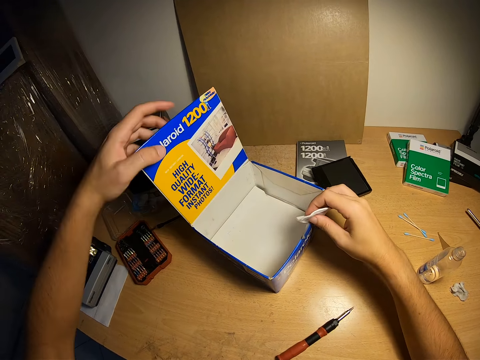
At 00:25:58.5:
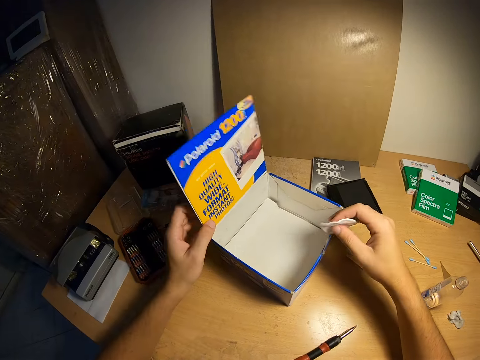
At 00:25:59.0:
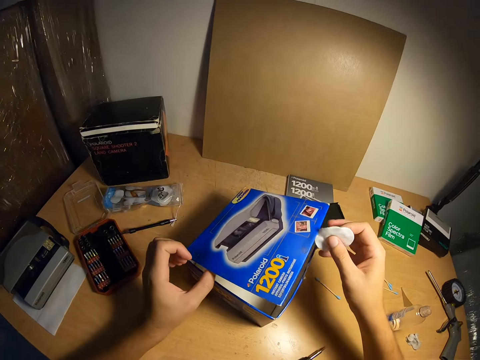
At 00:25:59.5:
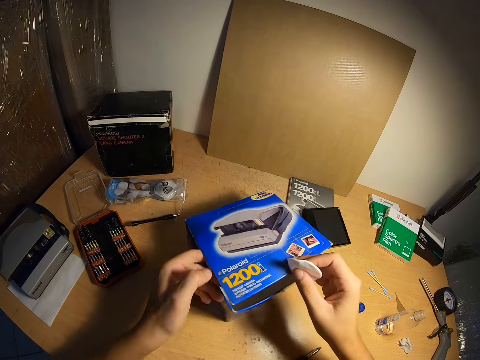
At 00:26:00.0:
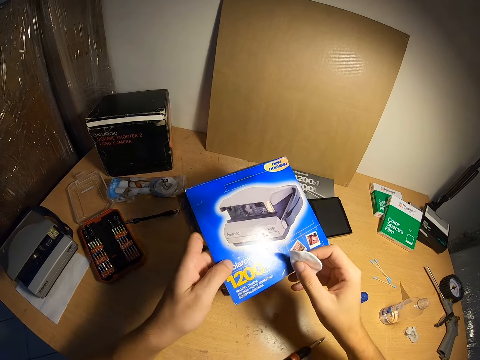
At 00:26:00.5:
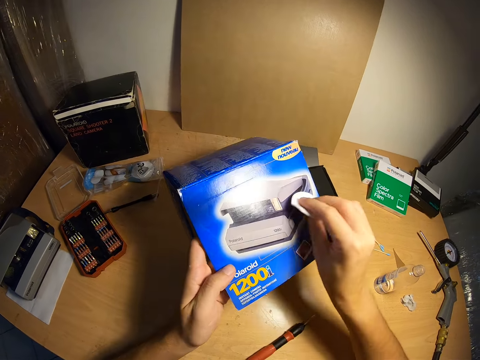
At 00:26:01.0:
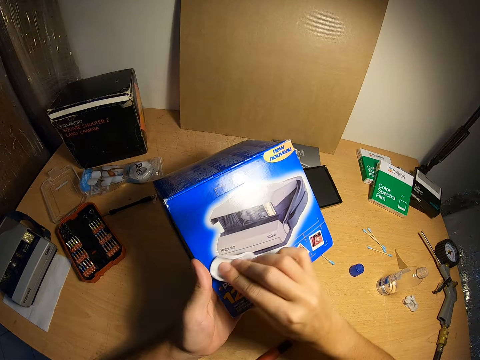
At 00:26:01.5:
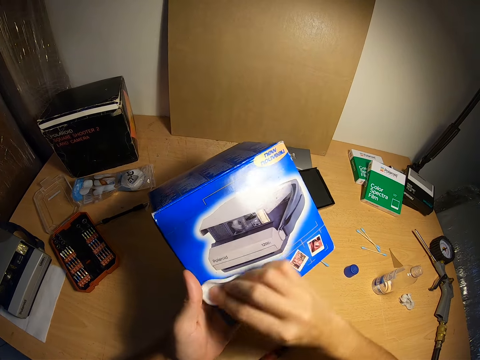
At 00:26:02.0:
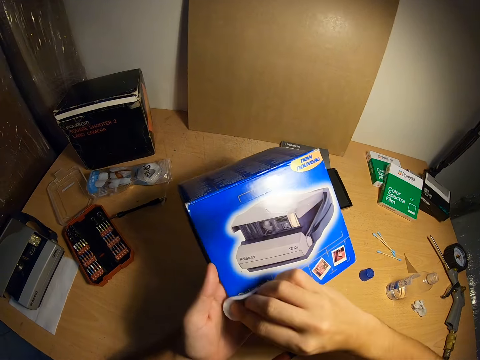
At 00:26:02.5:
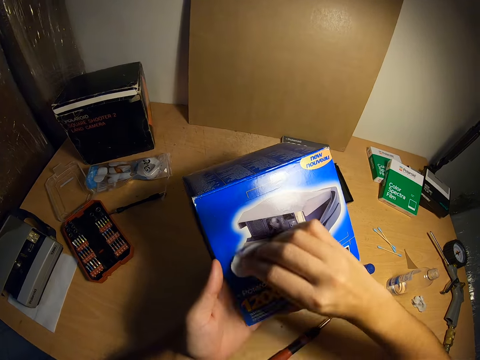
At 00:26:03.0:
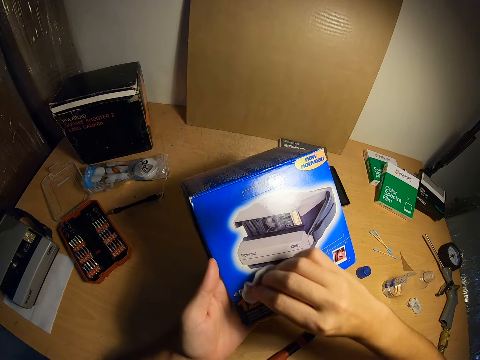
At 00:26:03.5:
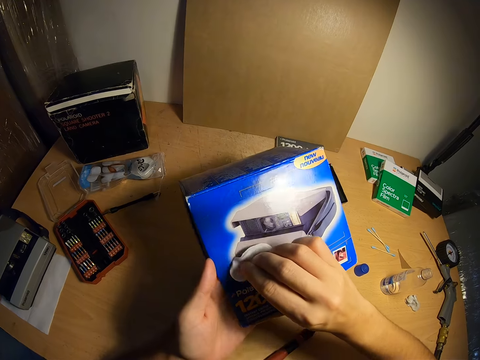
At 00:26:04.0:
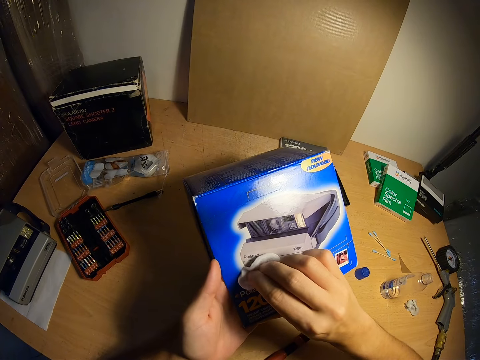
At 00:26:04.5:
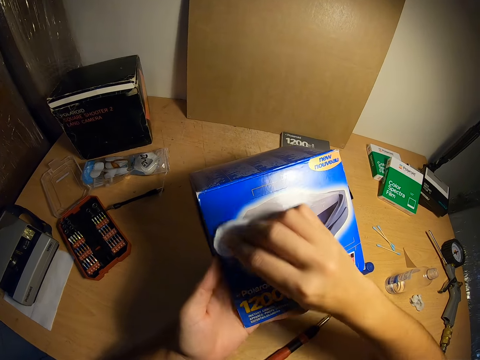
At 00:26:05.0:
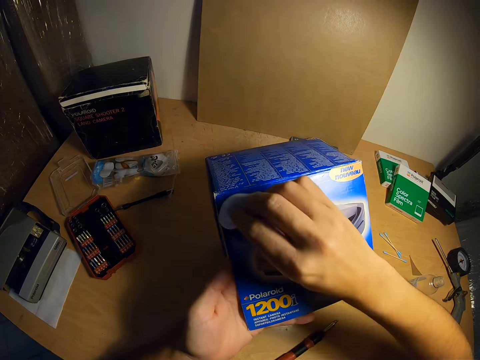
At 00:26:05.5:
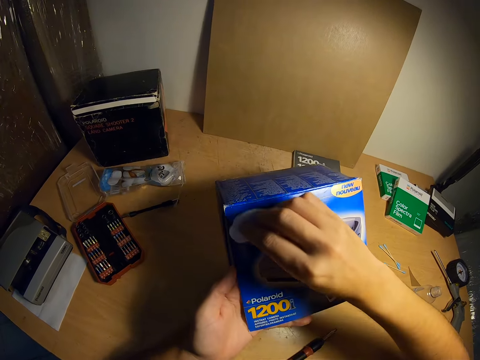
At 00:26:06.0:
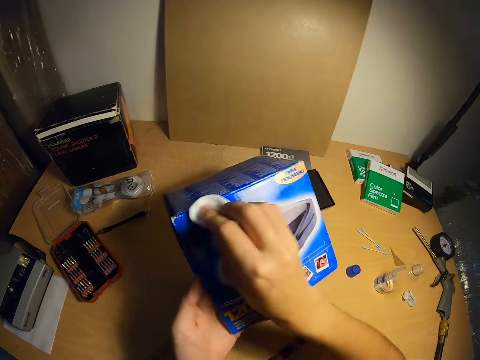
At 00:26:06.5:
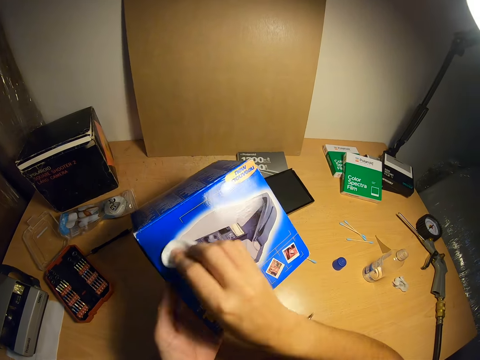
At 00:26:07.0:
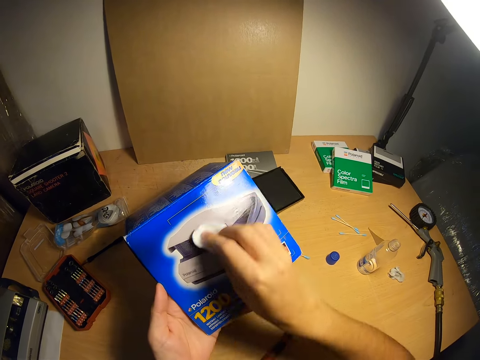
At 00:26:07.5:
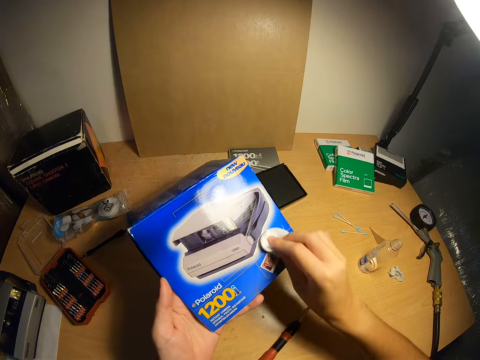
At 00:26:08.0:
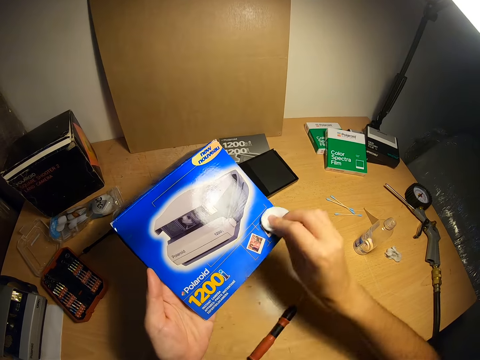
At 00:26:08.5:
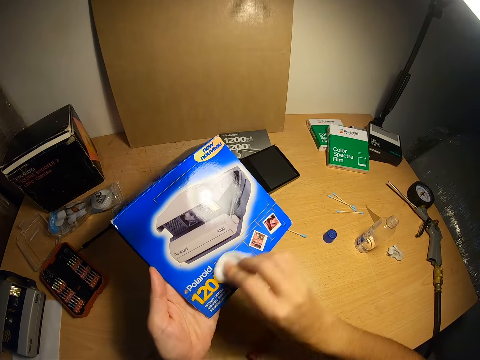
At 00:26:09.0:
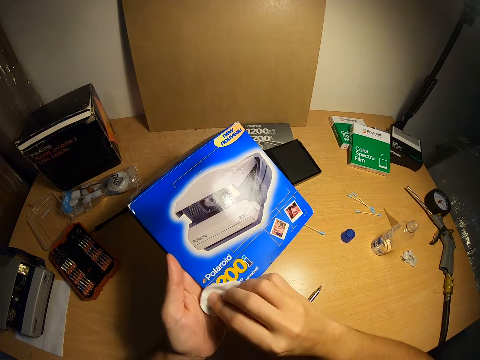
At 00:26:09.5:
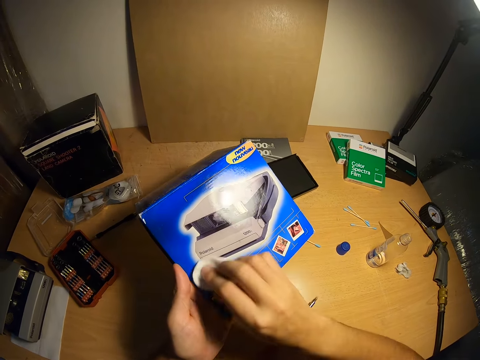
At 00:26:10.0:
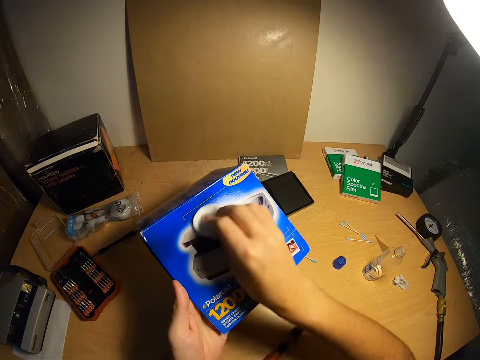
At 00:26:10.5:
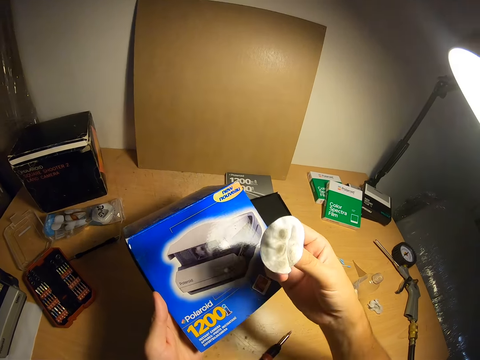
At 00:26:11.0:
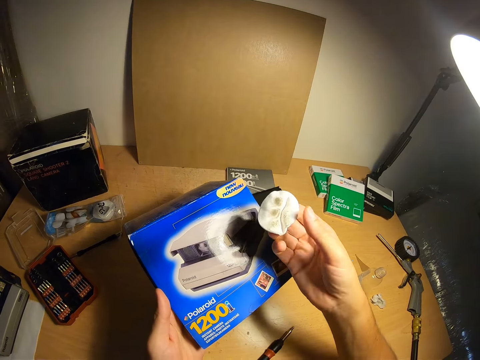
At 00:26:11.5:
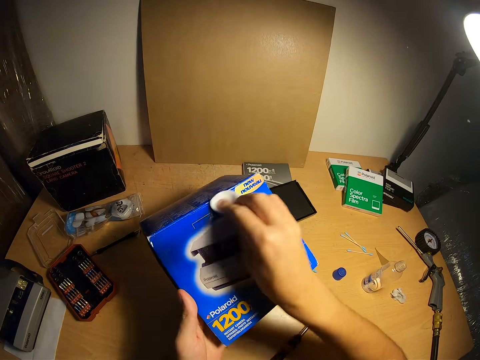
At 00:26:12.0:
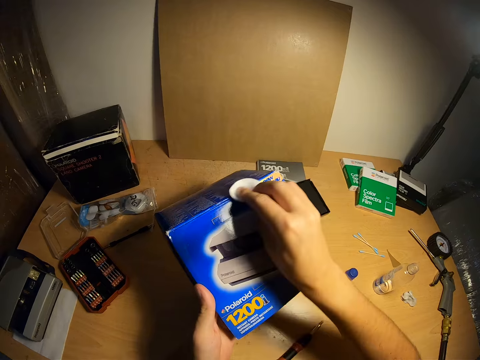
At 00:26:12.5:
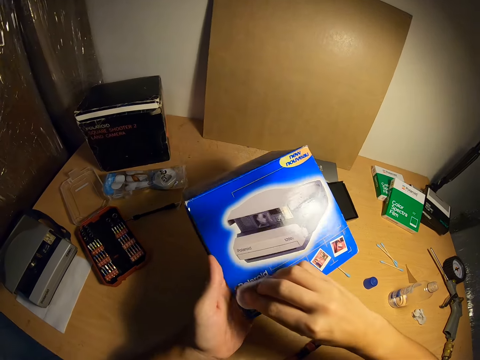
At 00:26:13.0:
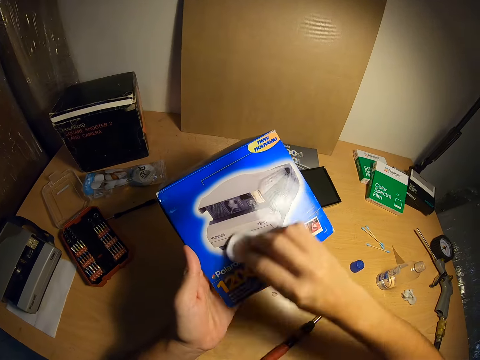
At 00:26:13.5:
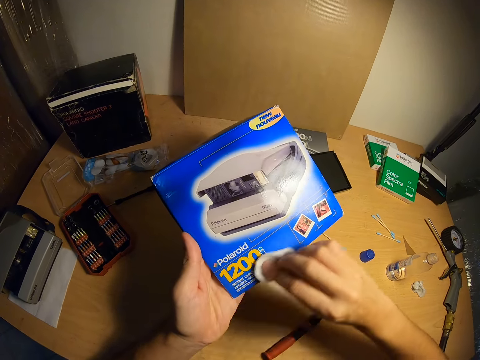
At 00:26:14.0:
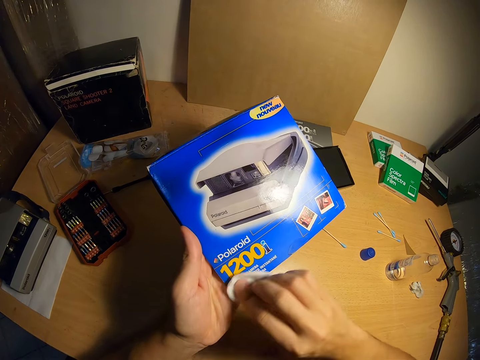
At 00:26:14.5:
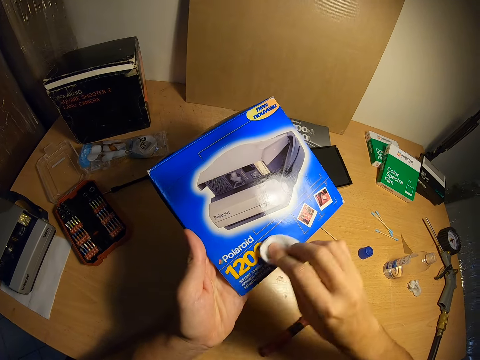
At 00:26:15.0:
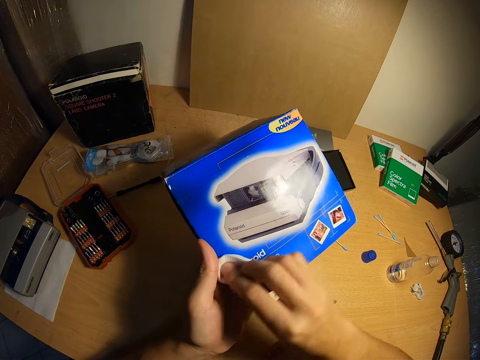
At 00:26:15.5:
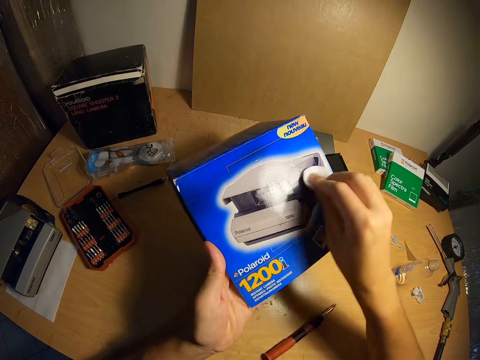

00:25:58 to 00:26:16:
The camera wearer opens the box. They hold the box with two hands. They pick up the carton from the table. They clean the carton with the wipes. They hold the piece of cloth. They wipe the box.

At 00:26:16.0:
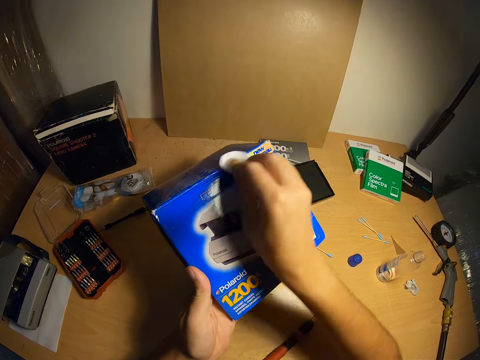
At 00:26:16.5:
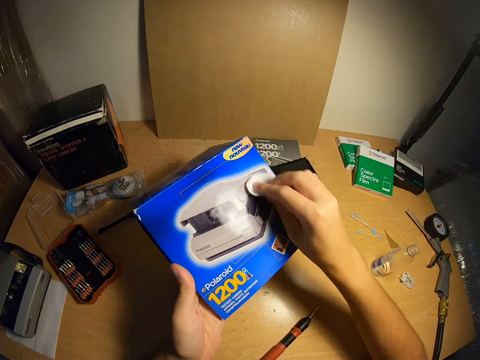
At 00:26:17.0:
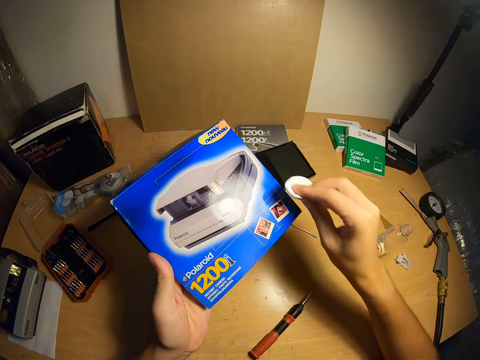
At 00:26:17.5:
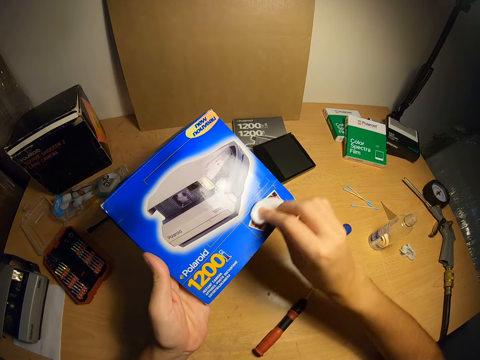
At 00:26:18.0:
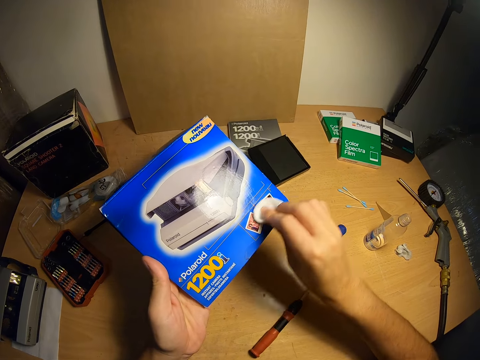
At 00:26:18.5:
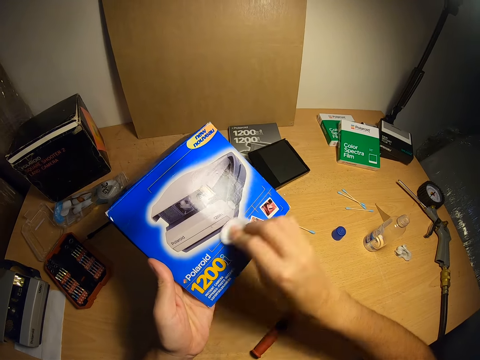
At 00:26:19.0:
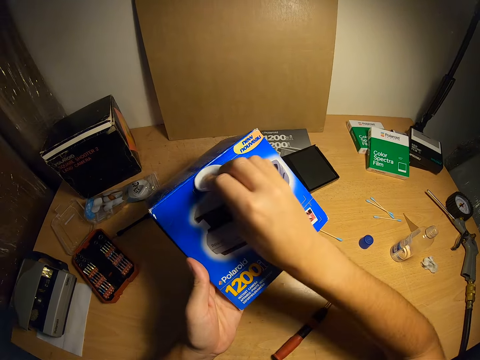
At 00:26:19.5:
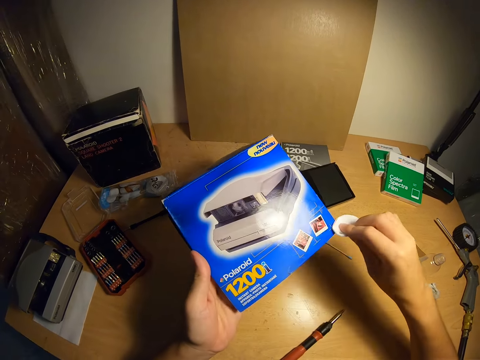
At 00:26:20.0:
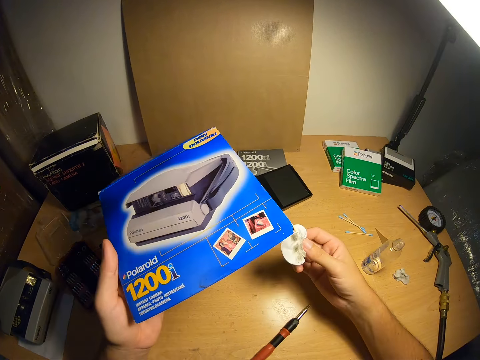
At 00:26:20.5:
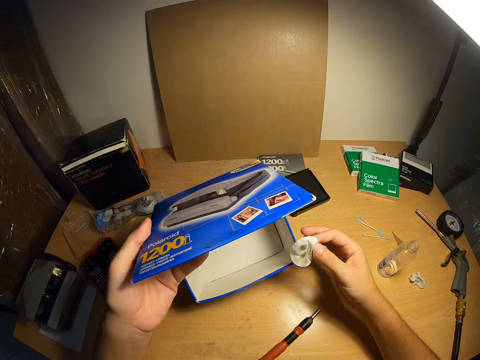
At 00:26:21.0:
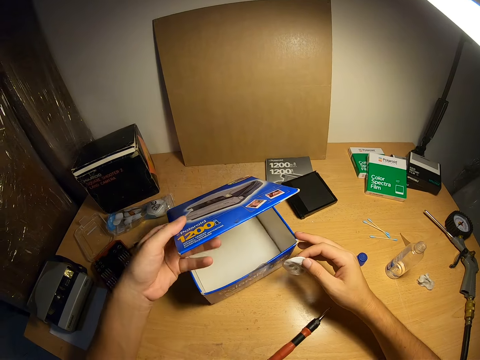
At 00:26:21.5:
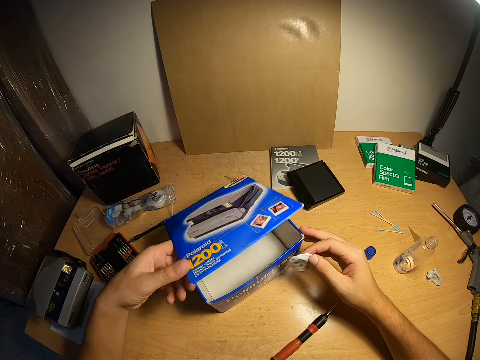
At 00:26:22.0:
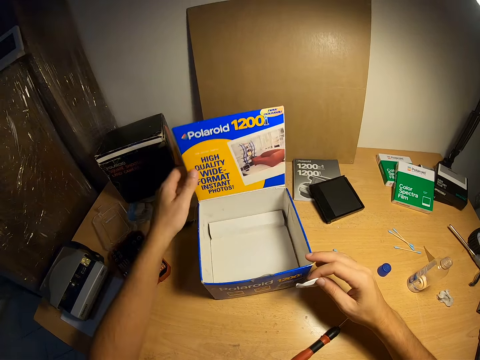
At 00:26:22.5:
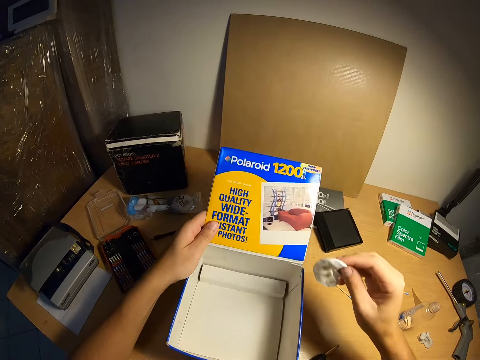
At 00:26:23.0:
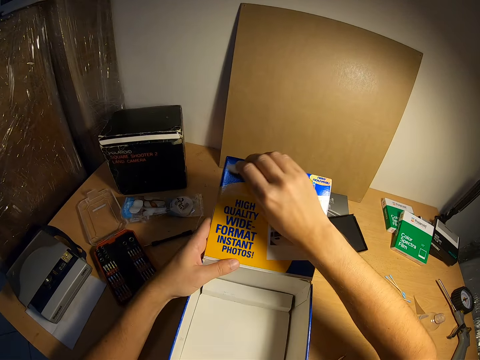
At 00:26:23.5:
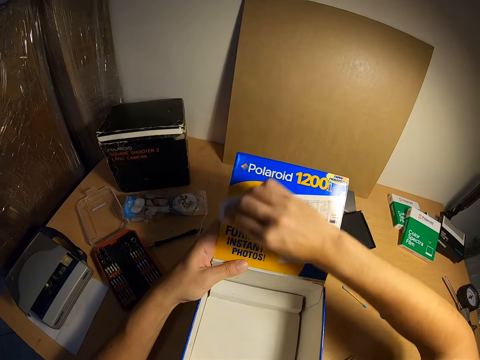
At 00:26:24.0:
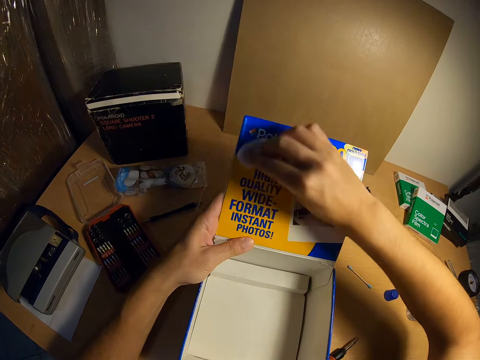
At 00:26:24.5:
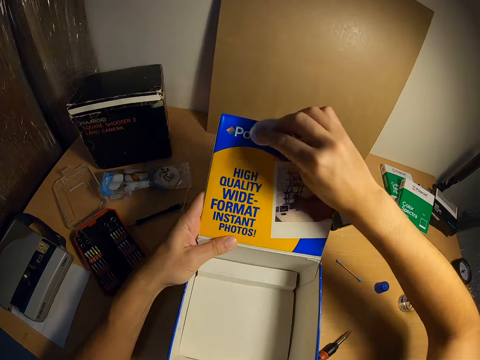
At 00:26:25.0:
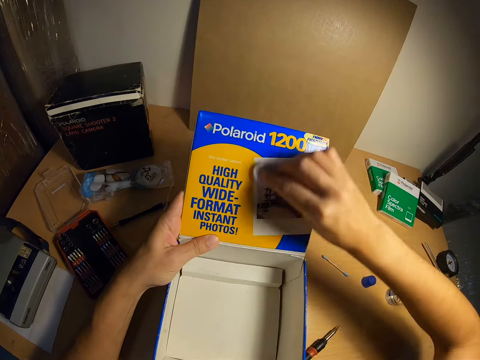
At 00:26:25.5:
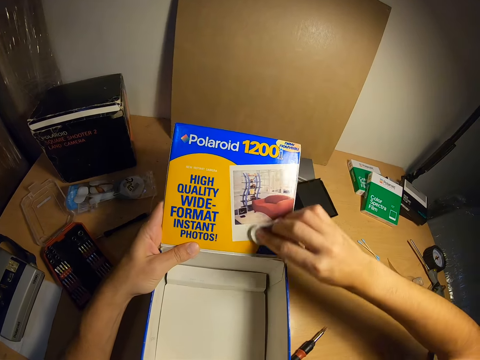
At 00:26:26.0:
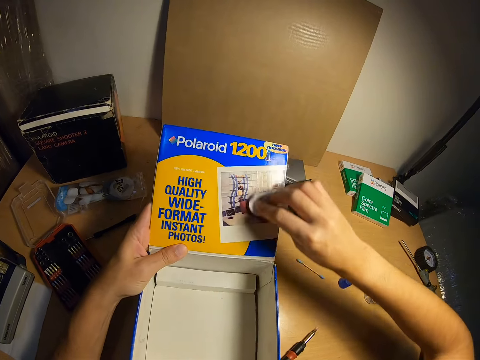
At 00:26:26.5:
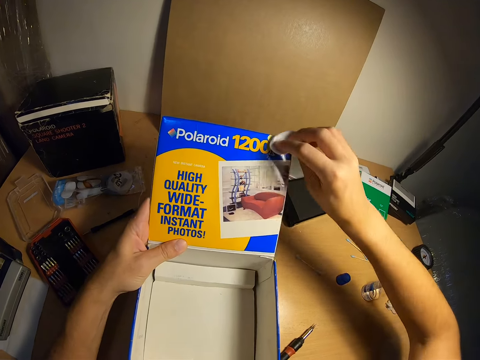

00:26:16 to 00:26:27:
The camera wearer holds the piece of cloth. They hold the box with one hand. They put the box on the table. They hold the box. They clean the carton with the wipes.
